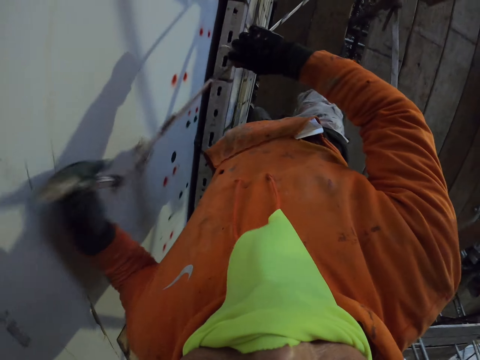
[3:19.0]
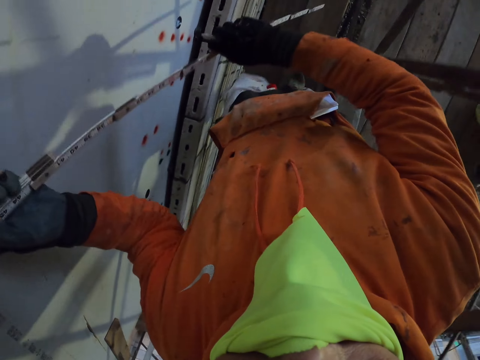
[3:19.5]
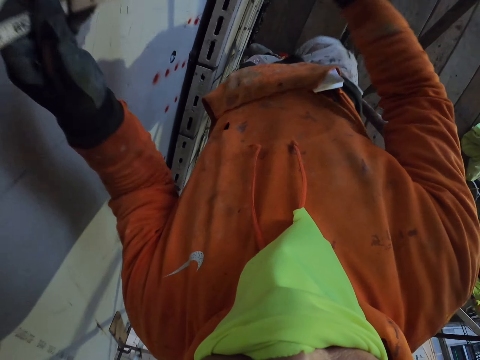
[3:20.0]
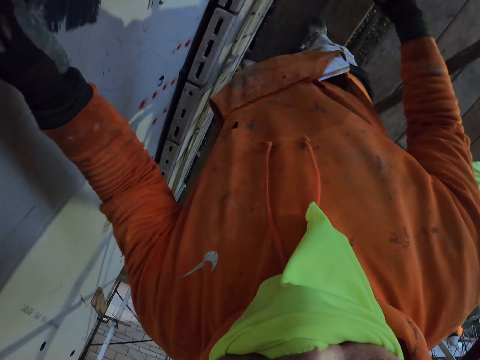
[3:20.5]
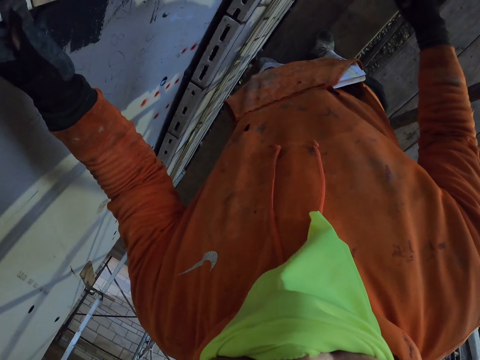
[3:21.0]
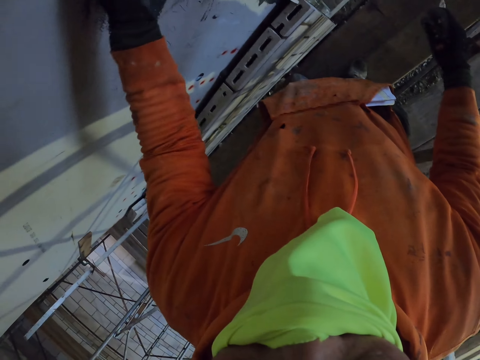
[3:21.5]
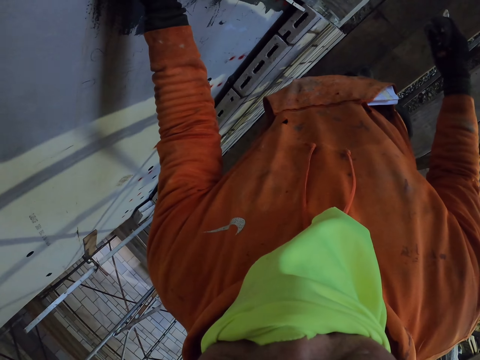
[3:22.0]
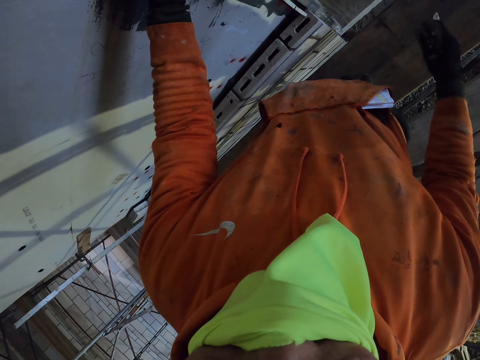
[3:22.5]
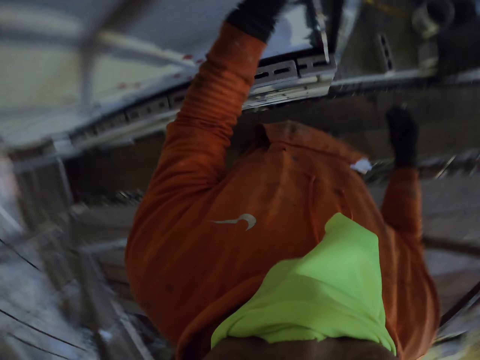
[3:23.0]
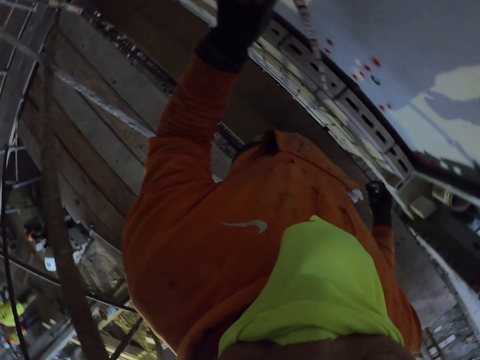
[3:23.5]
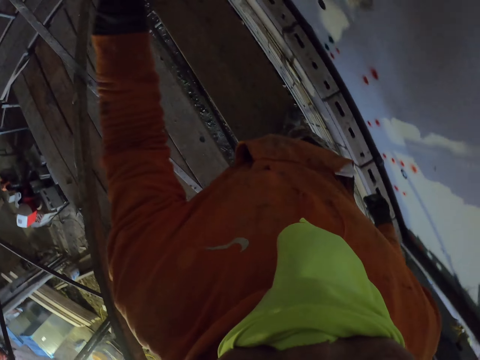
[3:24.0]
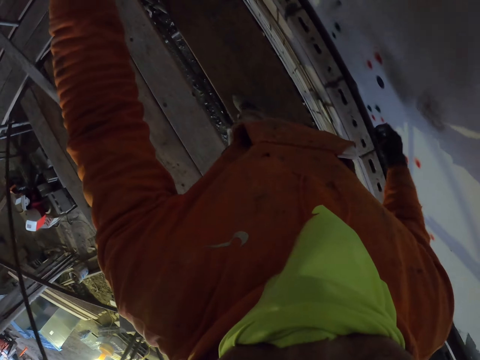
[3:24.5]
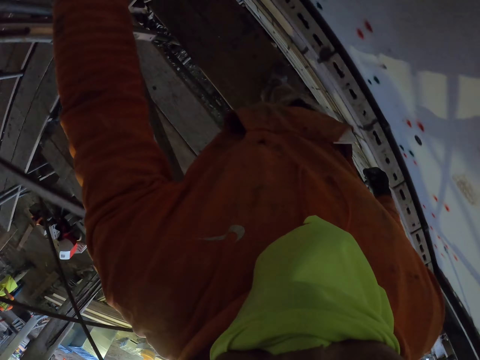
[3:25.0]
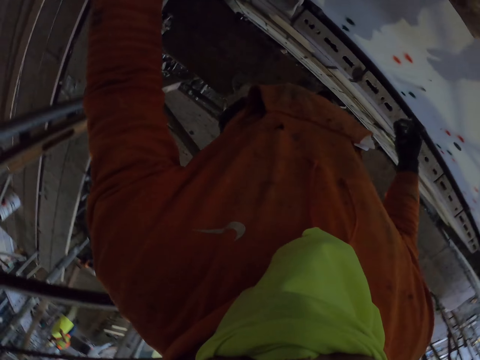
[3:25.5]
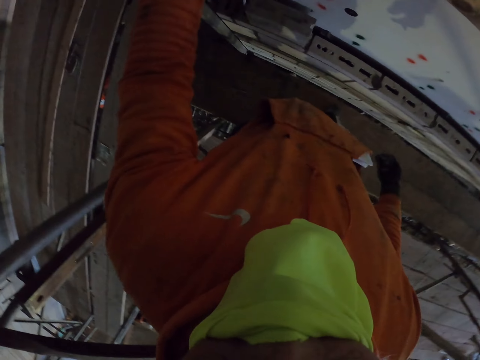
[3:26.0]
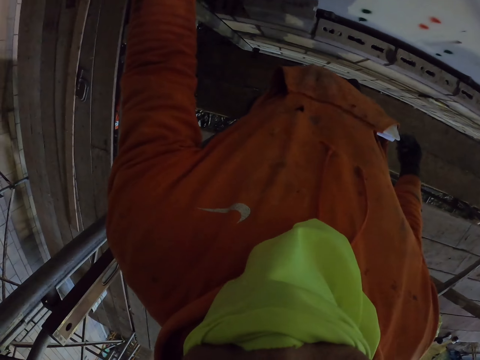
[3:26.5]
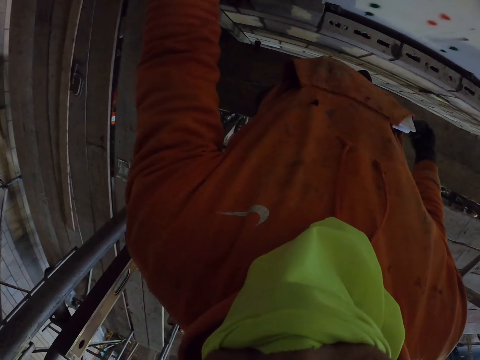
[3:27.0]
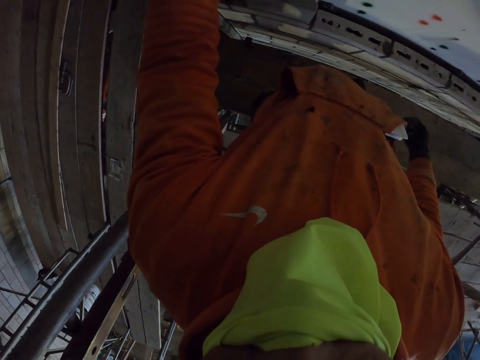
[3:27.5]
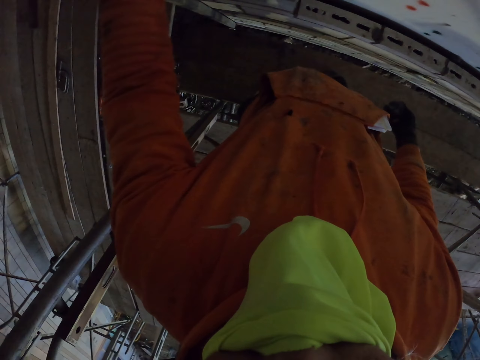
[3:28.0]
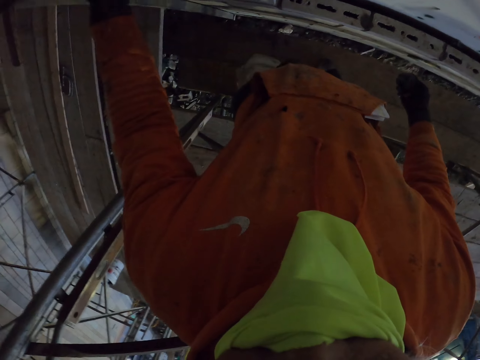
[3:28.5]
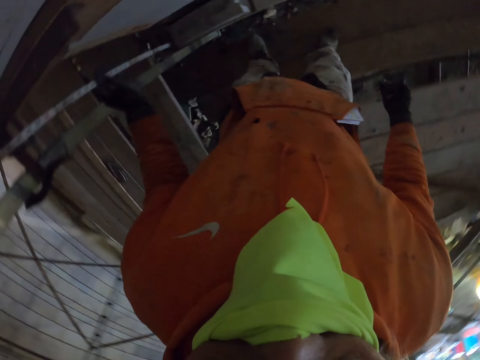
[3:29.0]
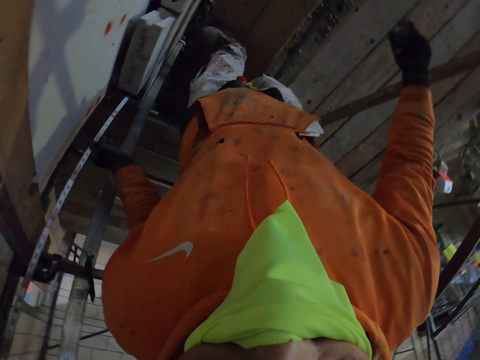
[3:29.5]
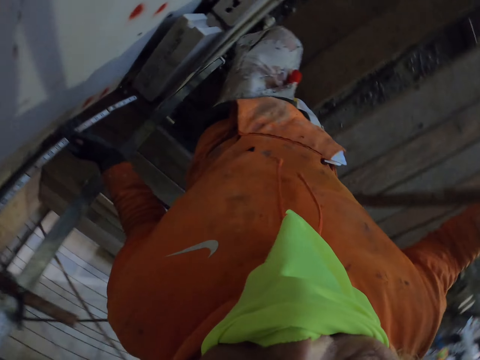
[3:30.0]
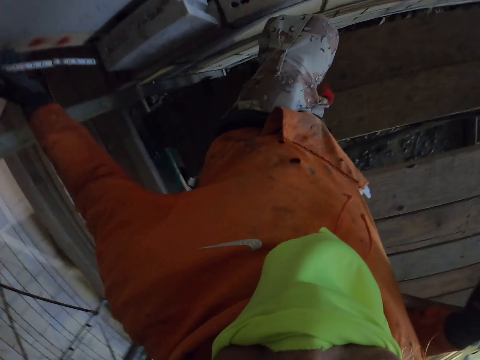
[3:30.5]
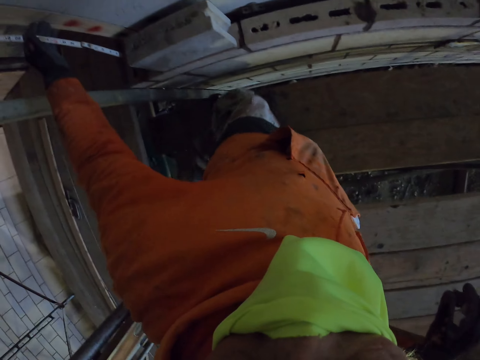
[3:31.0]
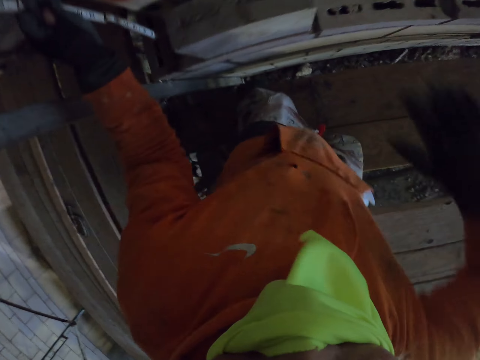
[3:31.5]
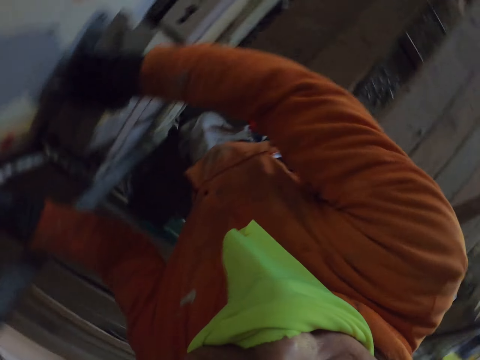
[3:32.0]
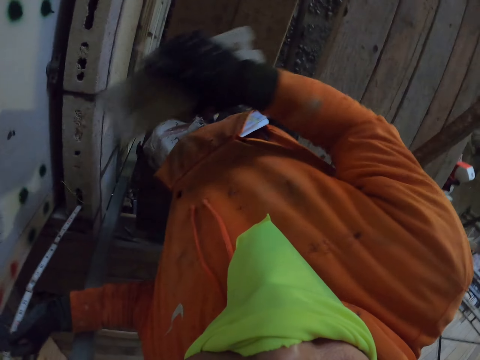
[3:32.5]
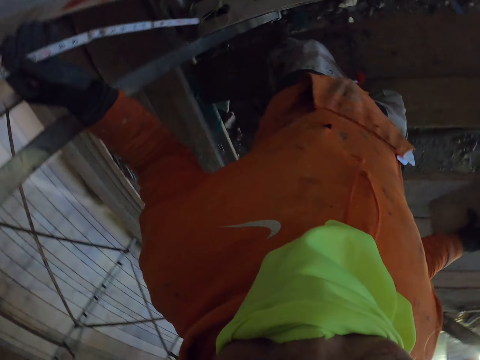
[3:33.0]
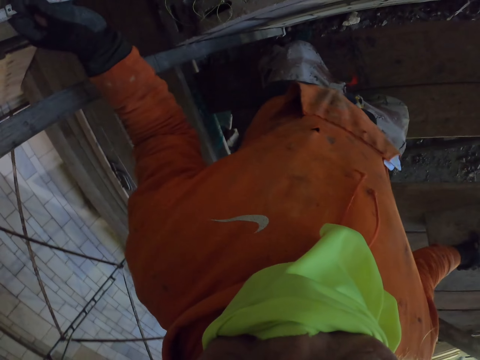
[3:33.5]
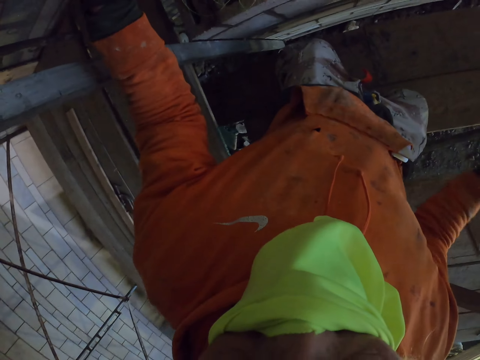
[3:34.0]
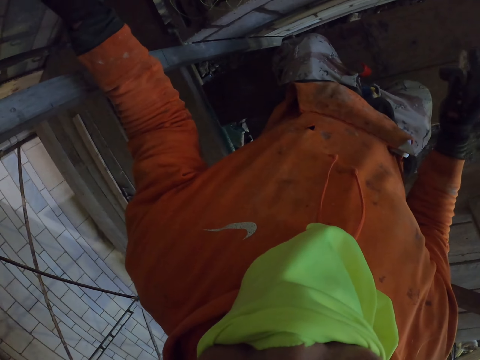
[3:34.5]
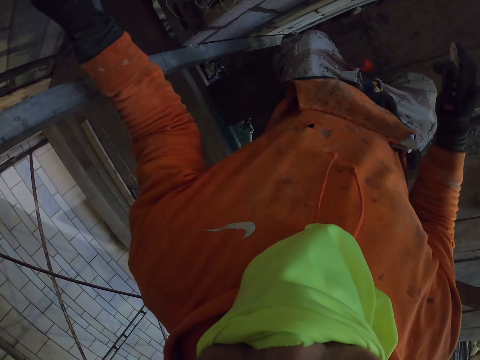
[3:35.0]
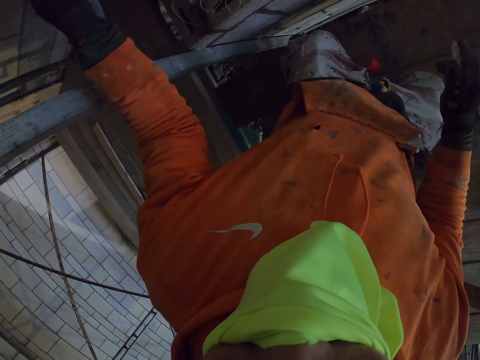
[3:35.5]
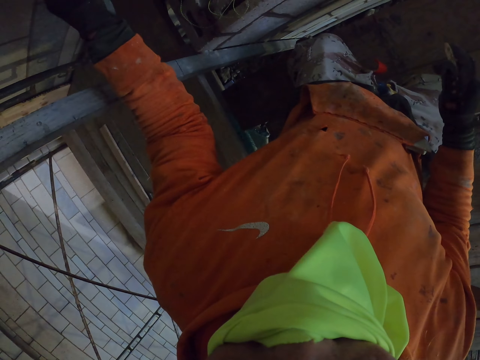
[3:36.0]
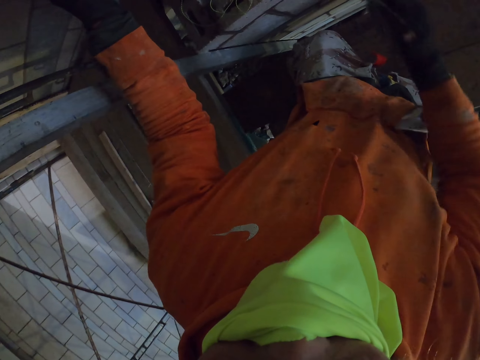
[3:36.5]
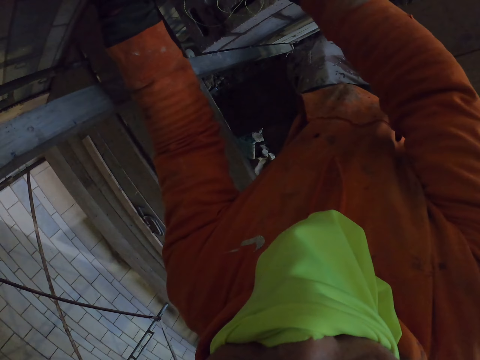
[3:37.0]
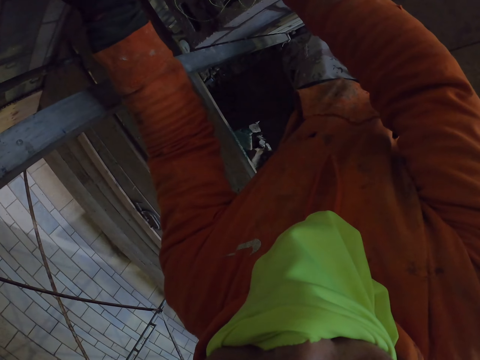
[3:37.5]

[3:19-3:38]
The camera wearer walks around. They place the folding ruler on the wall. They walk around the room. They place the folding ruler on the wall. They hold a tape measure. They pick up the brick. They place the folding ruler on the wall.

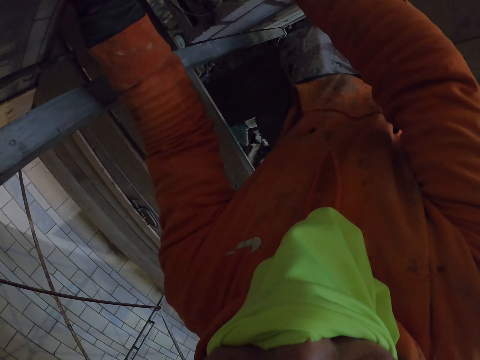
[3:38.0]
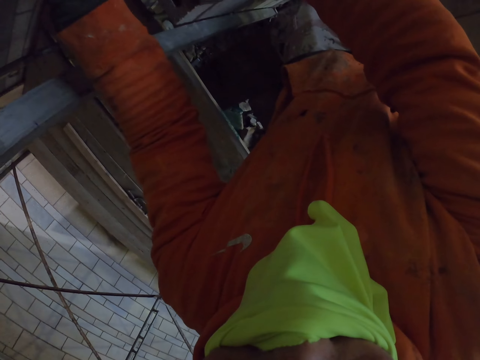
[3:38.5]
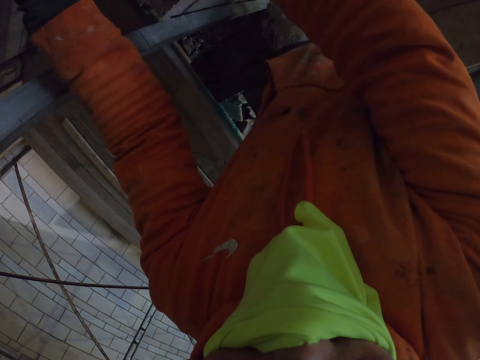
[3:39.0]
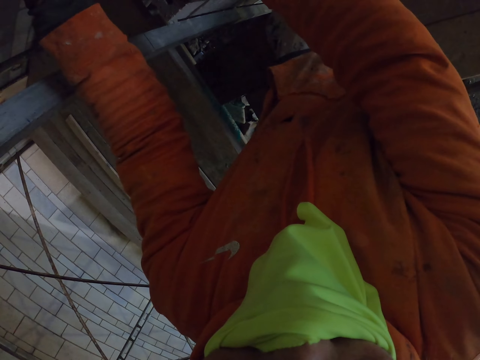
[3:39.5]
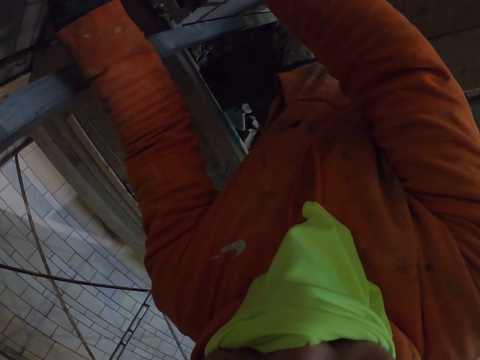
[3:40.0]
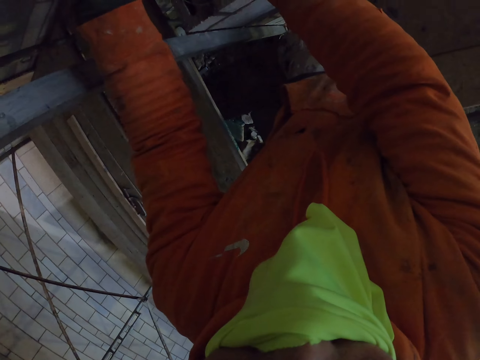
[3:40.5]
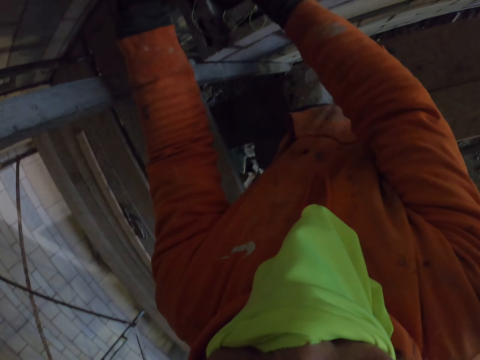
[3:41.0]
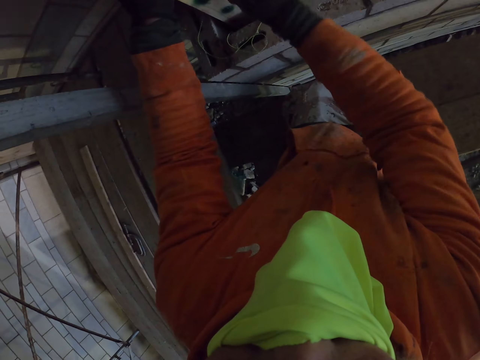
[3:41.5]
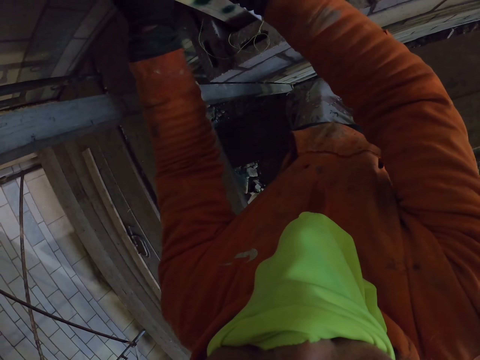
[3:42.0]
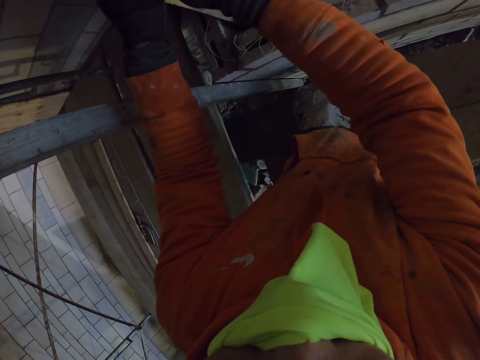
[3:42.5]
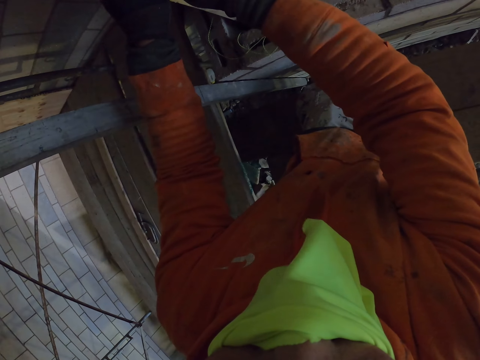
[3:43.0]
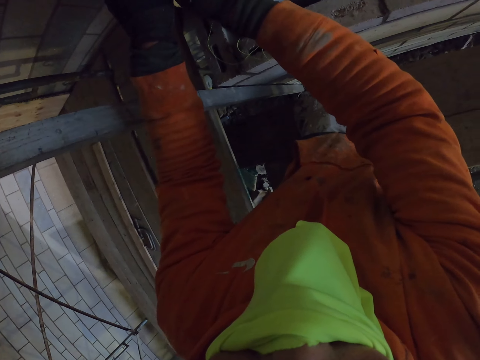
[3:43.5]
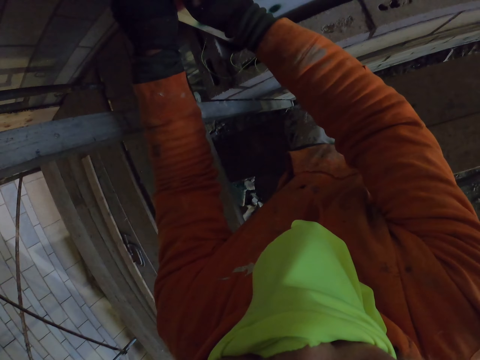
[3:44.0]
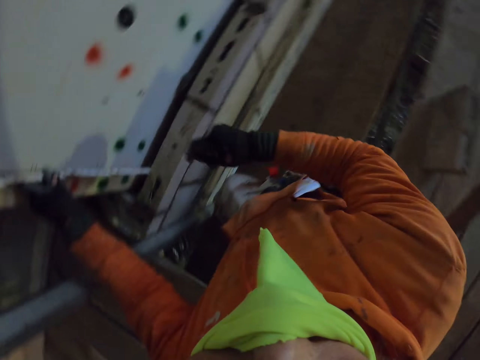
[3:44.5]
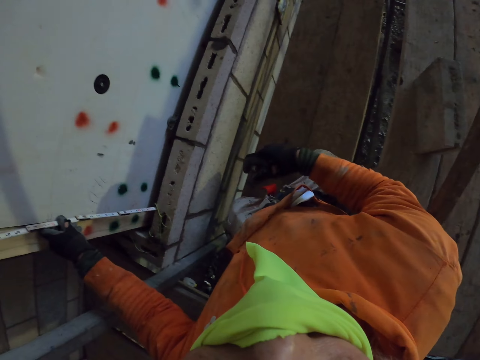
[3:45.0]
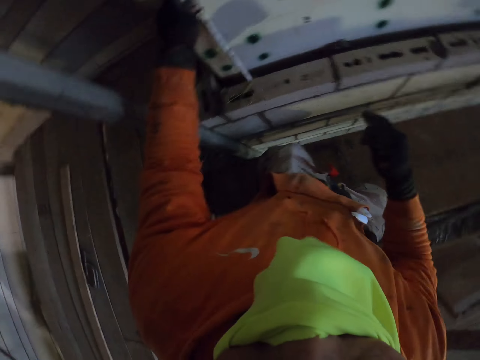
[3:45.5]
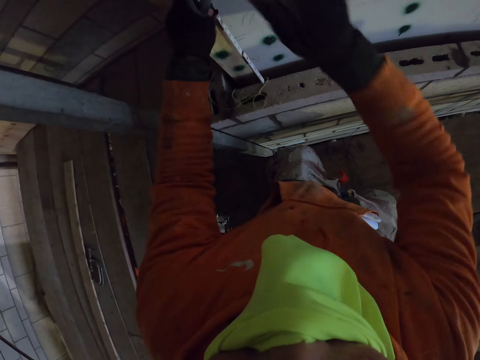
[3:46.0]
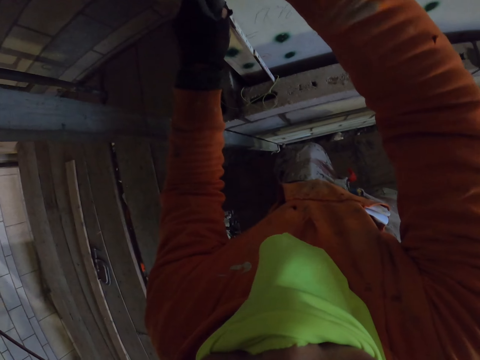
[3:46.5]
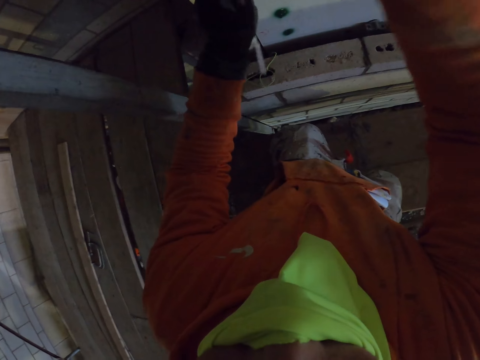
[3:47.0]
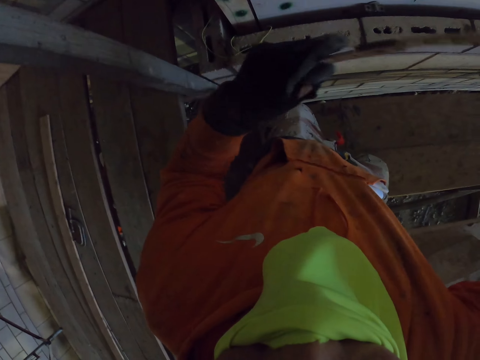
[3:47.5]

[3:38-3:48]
The camera wearer measures a board. They turn around the room.
